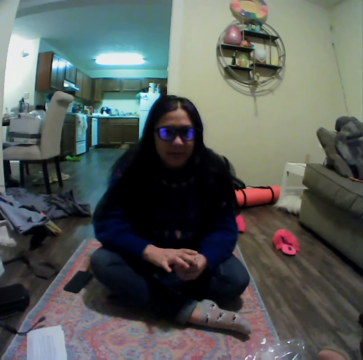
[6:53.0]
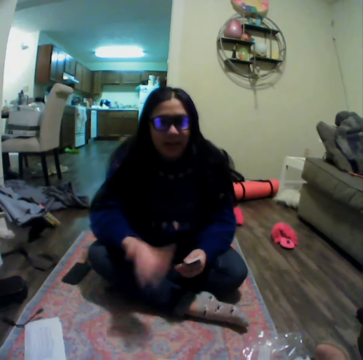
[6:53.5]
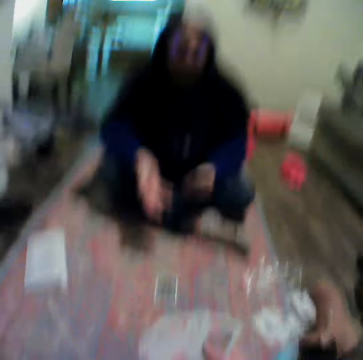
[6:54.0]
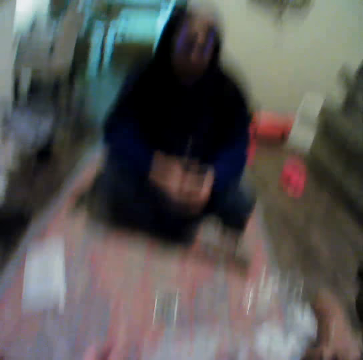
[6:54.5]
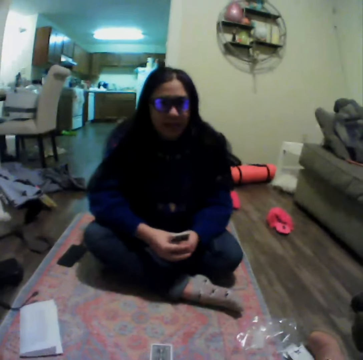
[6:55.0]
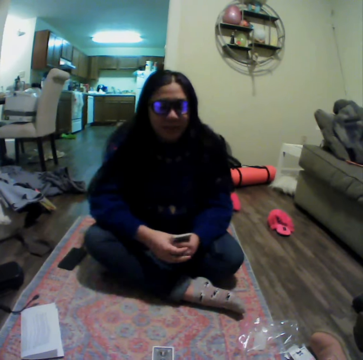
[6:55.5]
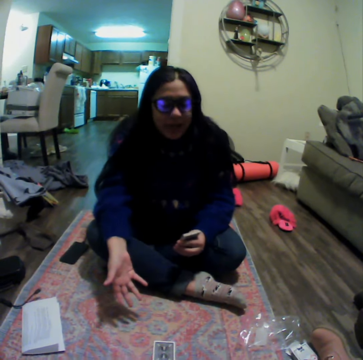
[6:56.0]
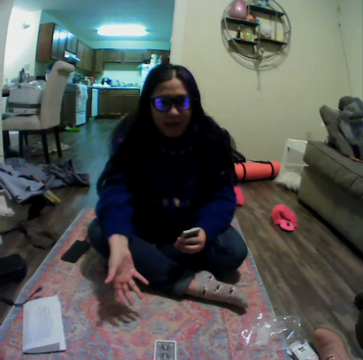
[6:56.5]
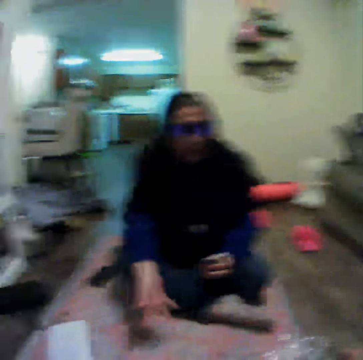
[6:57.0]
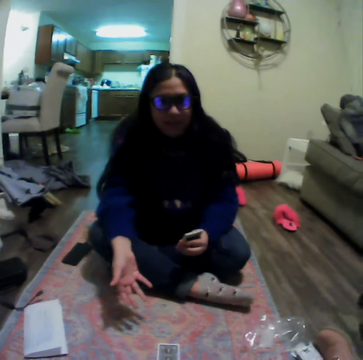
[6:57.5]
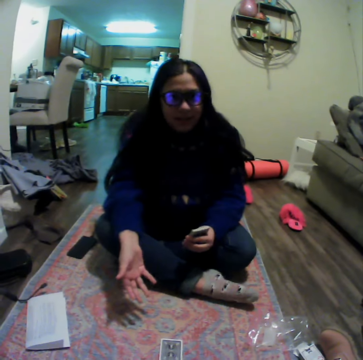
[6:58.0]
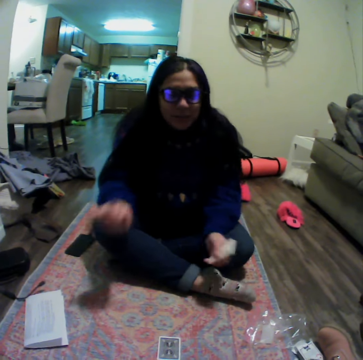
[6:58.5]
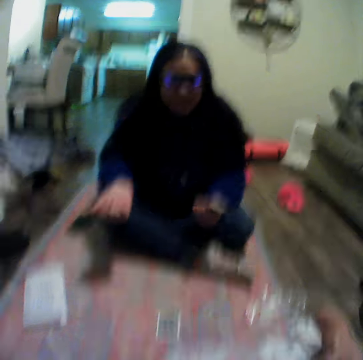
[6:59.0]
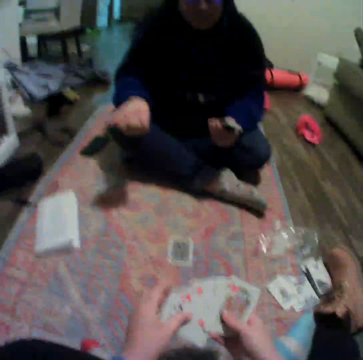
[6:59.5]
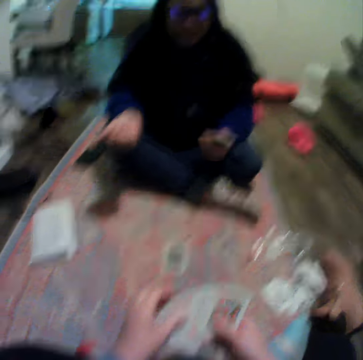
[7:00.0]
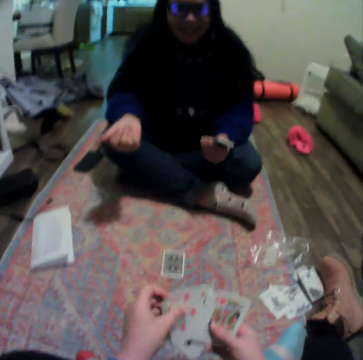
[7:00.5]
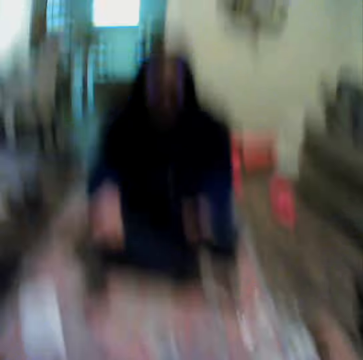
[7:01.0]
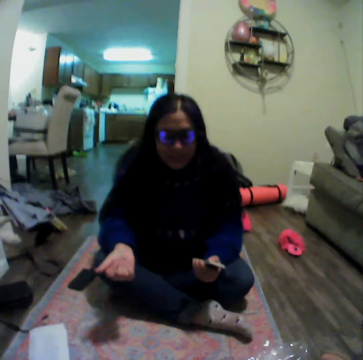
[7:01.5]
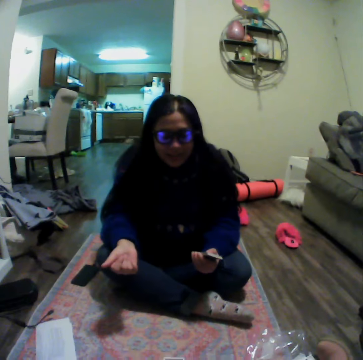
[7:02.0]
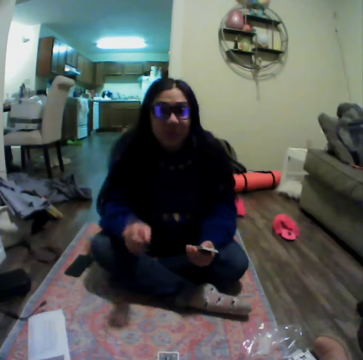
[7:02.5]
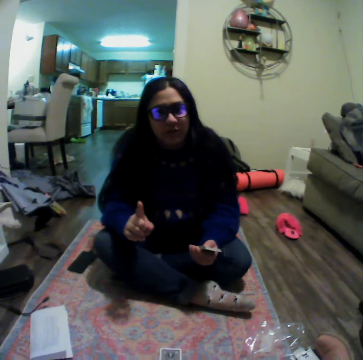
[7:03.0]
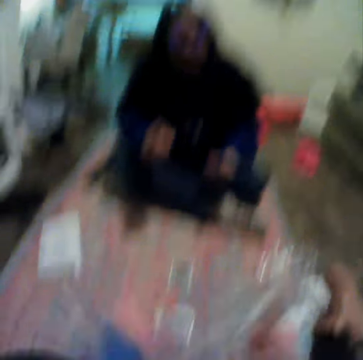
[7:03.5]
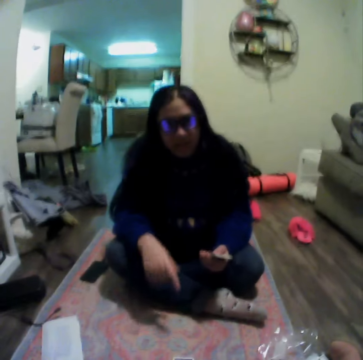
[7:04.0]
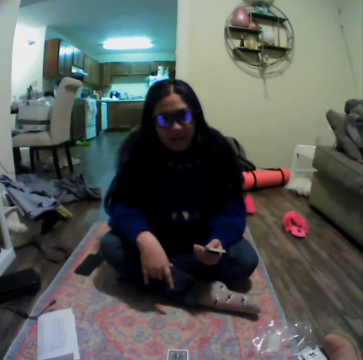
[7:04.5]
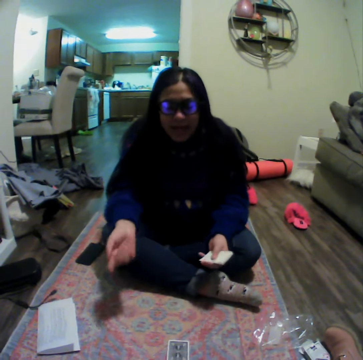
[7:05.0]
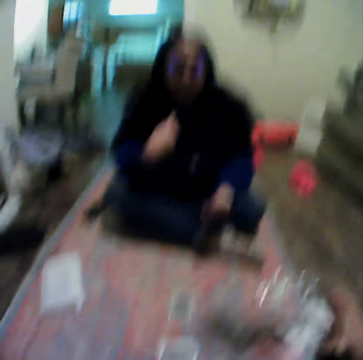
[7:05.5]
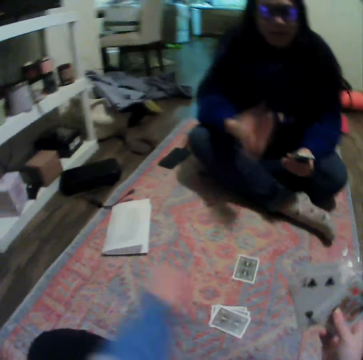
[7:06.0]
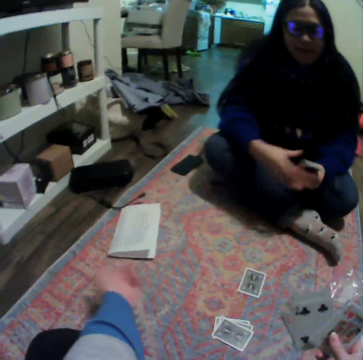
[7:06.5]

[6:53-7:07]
A lady moves her hand. The camera wearer moves her hand. The lady talks to the camera wearer. The lady moves her hand. The camera wearer places some cards on the carpet. The lady moves her hand. The camera wearer talks to the lady and moves her hand. The lady talks to the camera wearer. The camera wearer shakes her hand.

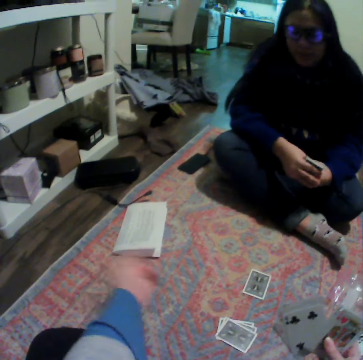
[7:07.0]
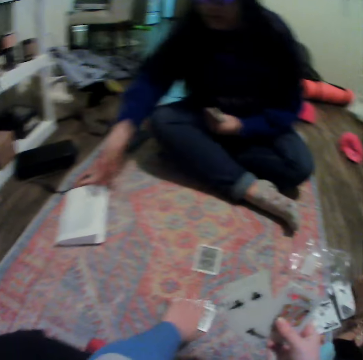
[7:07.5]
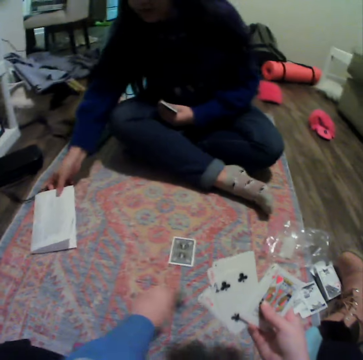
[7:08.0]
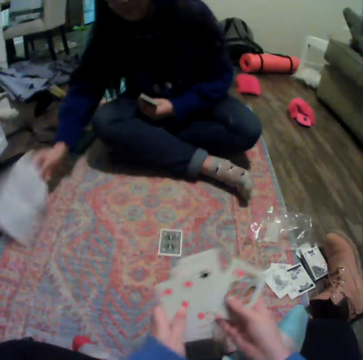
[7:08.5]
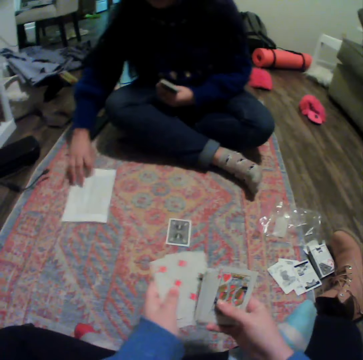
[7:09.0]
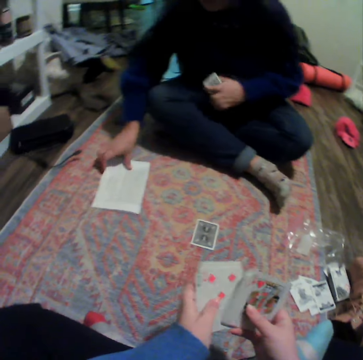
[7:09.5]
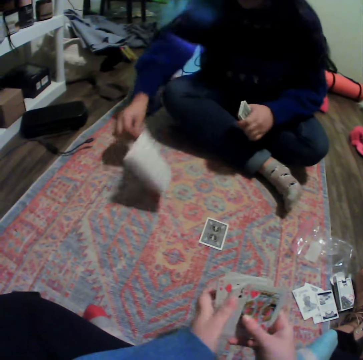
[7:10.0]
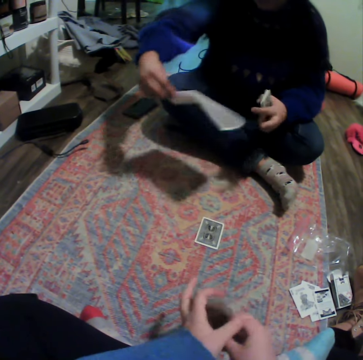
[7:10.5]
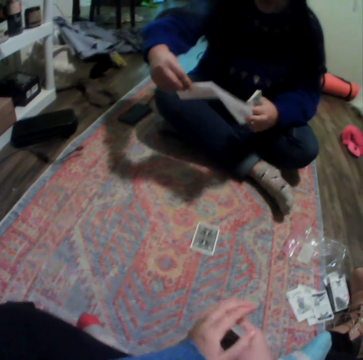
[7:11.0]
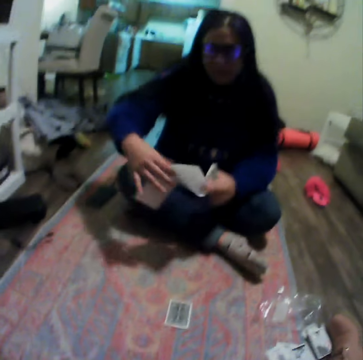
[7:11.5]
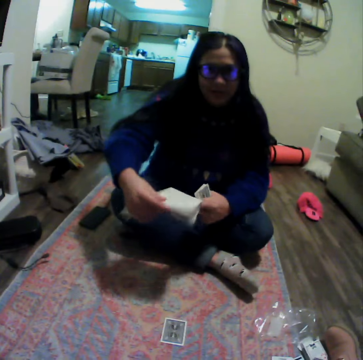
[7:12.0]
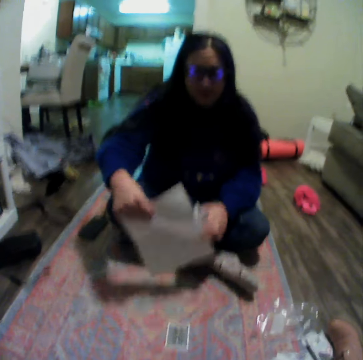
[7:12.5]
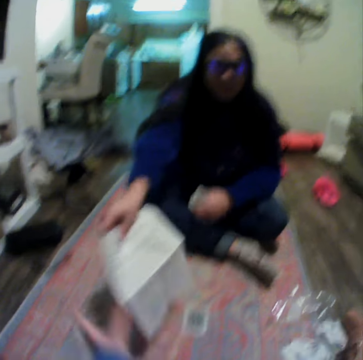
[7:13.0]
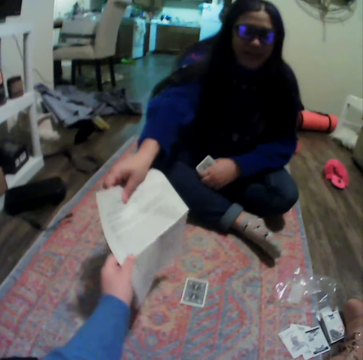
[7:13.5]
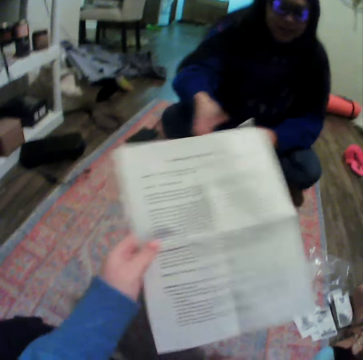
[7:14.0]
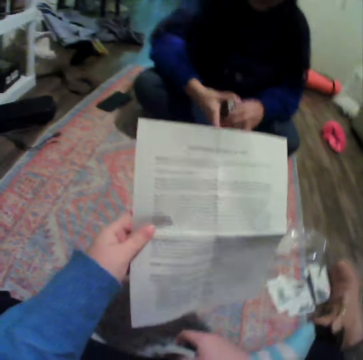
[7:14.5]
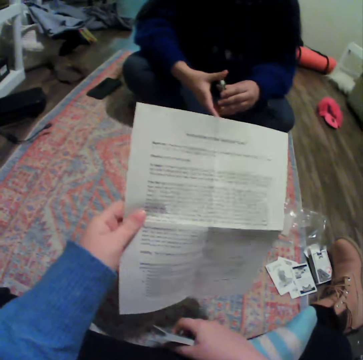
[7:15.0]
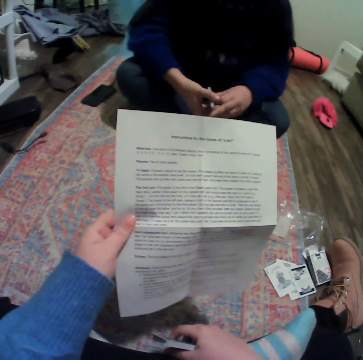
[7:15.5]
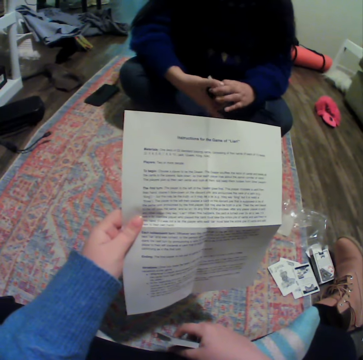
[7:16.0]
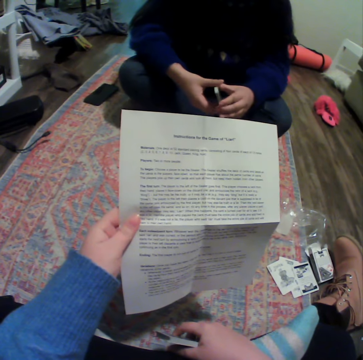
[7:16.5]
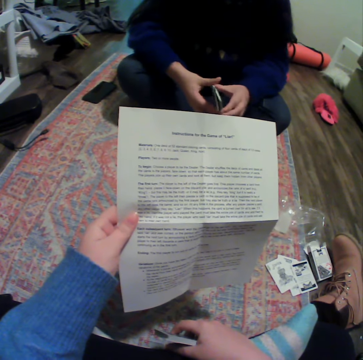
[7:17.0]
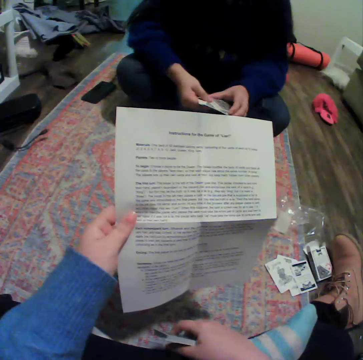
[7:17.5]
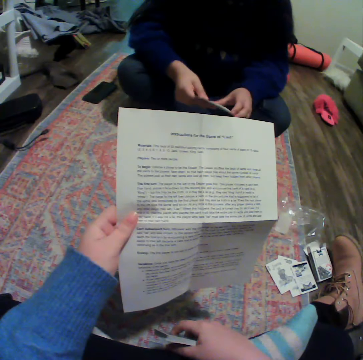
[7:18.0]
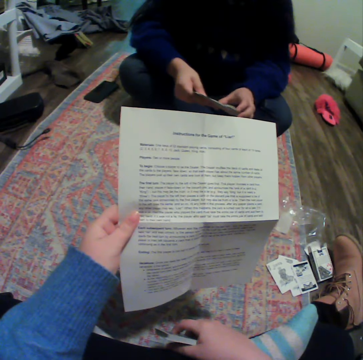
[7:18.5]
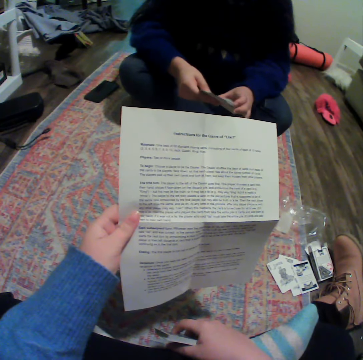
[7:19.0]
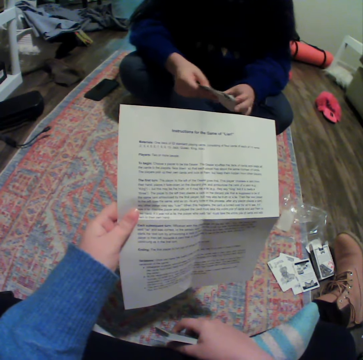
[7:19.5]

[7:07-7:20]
The camera wearer moves a hand and picks up cards. A woman picks up a paper on the carpet. The woman turns the paper. The camera wearer spreads the cards and gathers the cards. The woman picks up the paper. The woman hands over the paper to the camera wearer. The camera wearer gets the paper from the woman. They read through the paper. The woman turns cards in the hands.

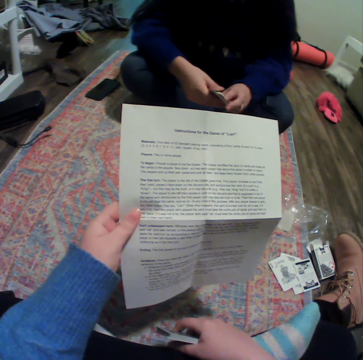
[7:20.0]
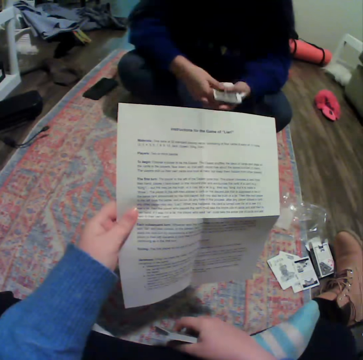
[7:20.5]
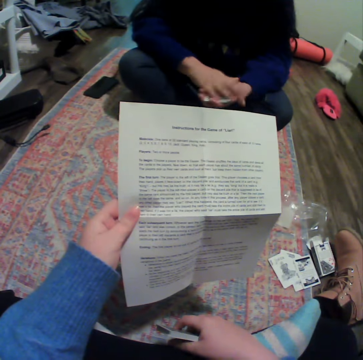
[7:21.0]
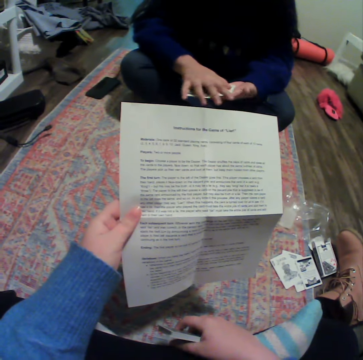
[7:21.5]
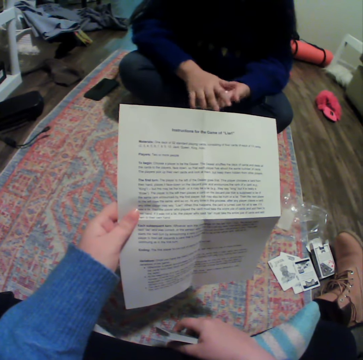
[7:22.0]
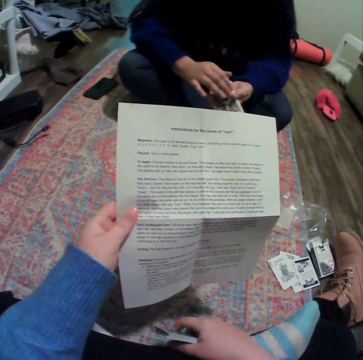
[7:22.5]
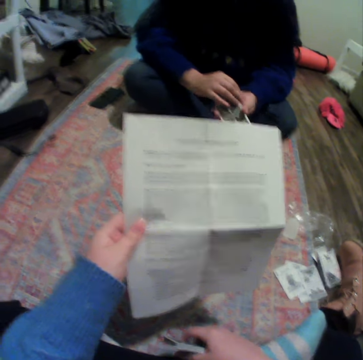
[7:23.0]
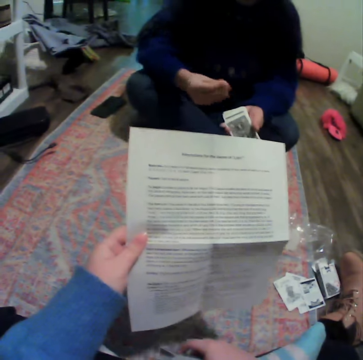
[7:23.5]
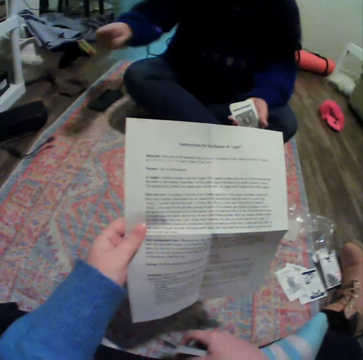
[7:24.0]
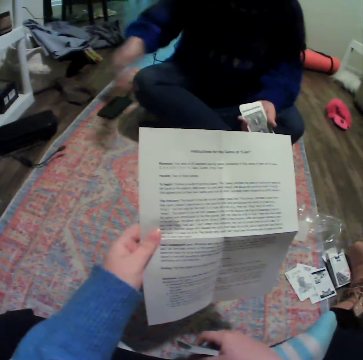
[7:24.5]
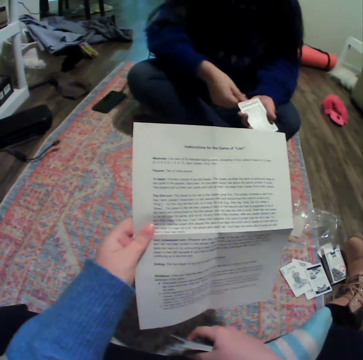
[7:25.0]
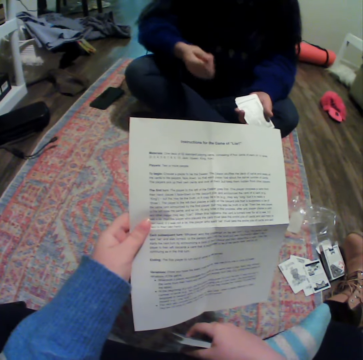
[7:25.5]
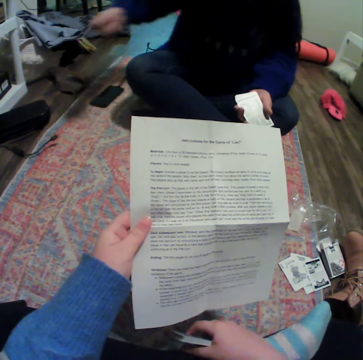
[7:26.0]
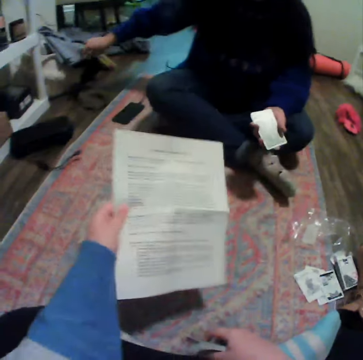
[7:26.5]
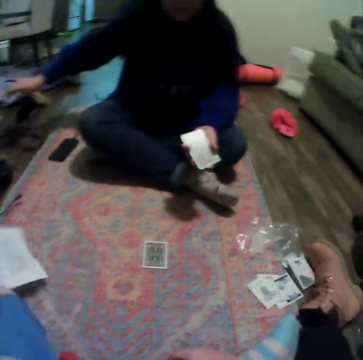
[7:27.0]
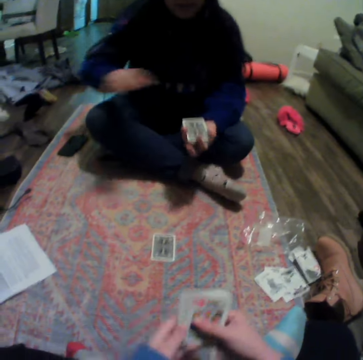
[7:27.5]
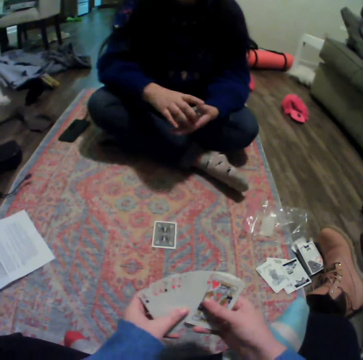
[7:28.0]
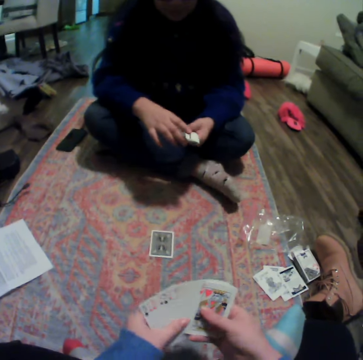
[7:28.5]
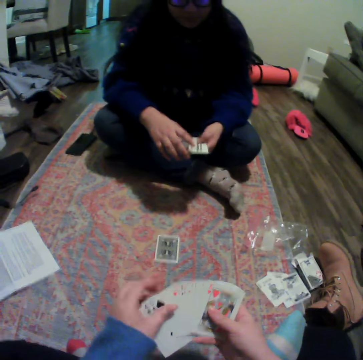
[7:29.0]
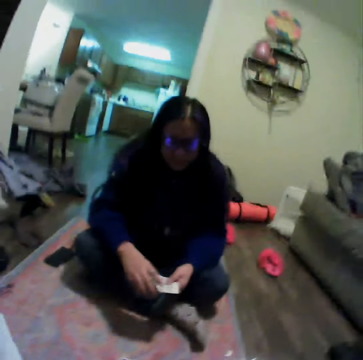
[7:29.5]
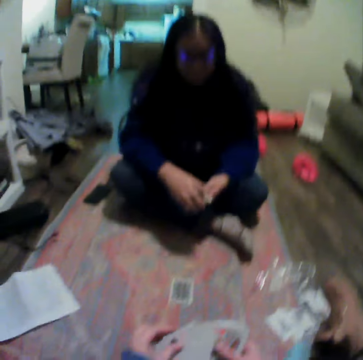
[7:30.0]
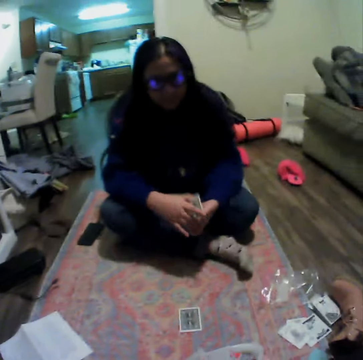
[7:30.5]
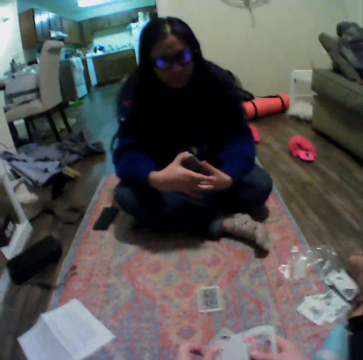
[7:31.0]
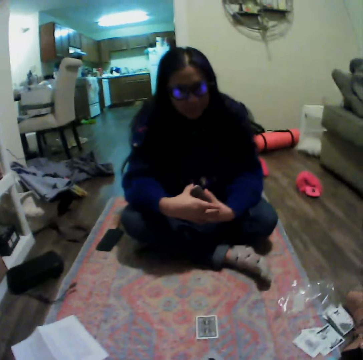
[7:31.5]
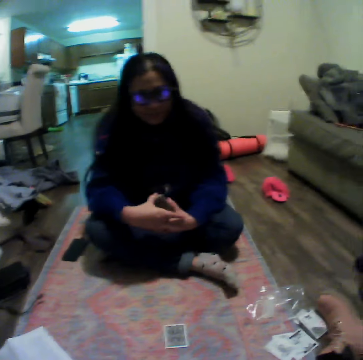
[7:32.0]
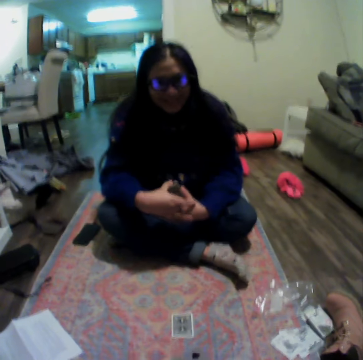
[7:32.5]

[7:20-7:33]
A woman gathers cards. The woman removes something on the cards. The woman moves her hand. The camera wearer places the paper on the carpet. She spreads cards and organizes her cards. The woman spreads the cards.
